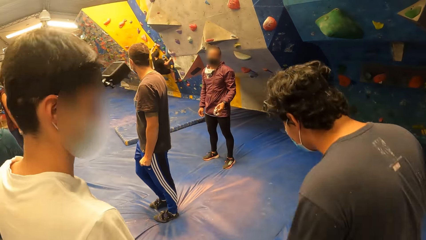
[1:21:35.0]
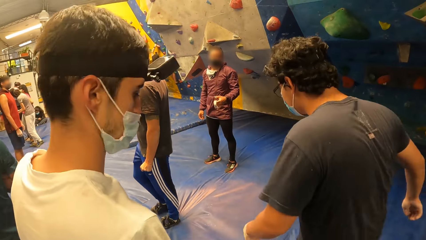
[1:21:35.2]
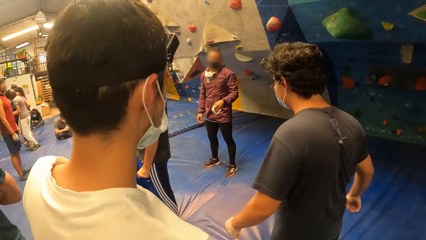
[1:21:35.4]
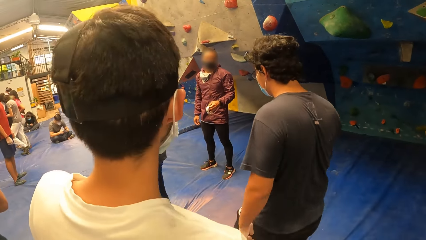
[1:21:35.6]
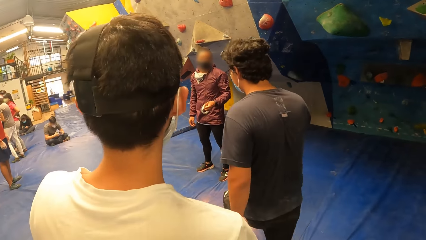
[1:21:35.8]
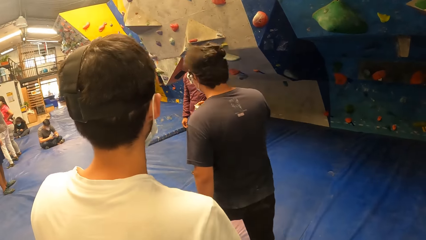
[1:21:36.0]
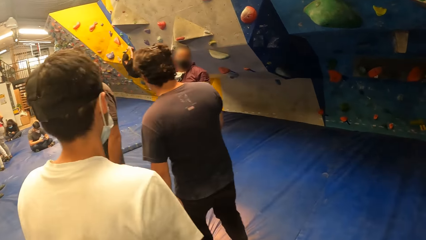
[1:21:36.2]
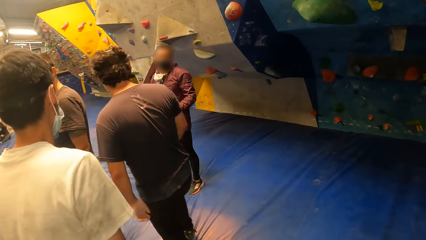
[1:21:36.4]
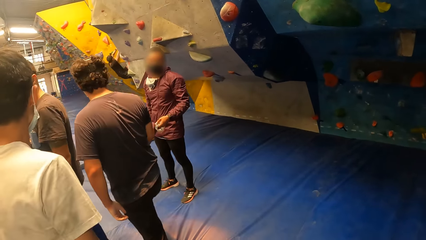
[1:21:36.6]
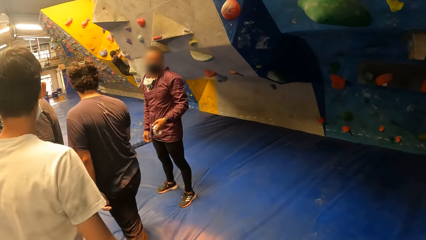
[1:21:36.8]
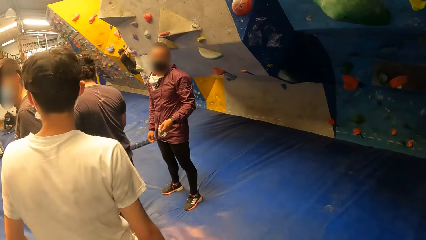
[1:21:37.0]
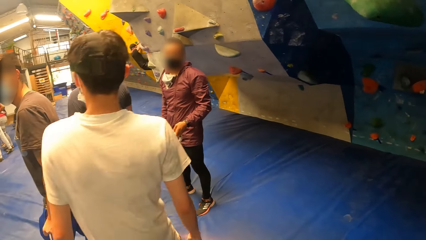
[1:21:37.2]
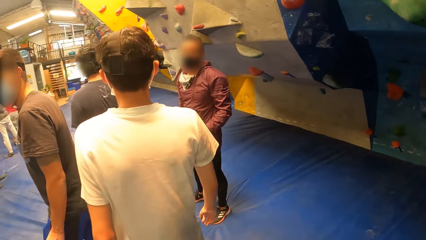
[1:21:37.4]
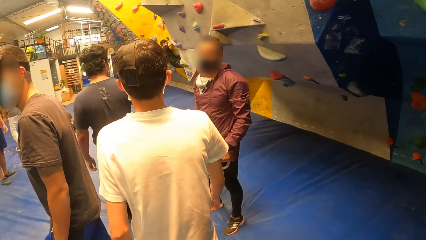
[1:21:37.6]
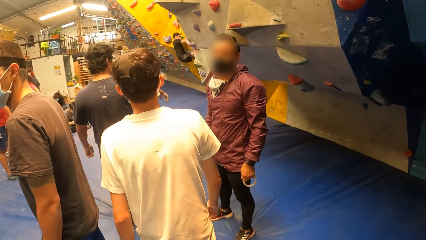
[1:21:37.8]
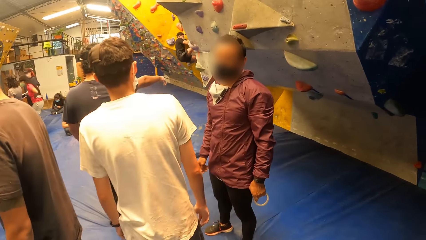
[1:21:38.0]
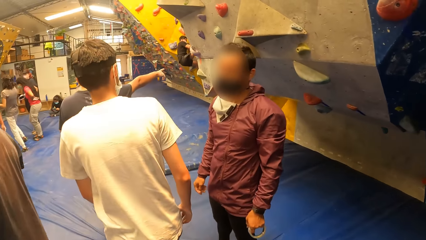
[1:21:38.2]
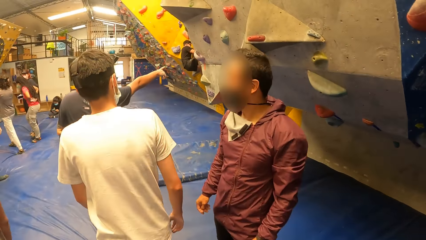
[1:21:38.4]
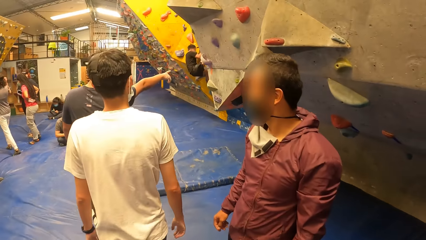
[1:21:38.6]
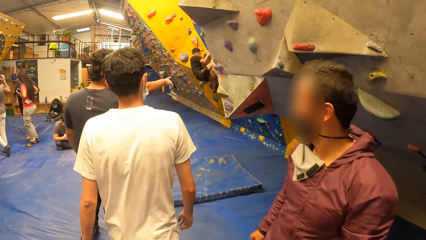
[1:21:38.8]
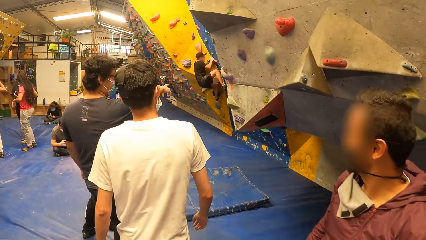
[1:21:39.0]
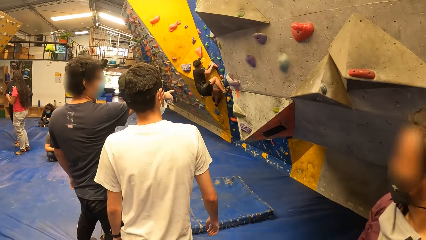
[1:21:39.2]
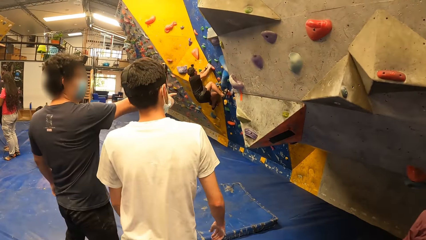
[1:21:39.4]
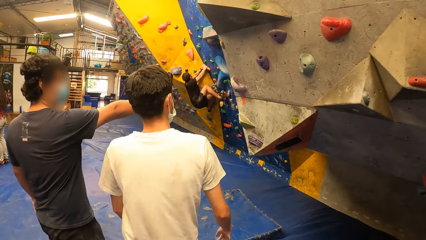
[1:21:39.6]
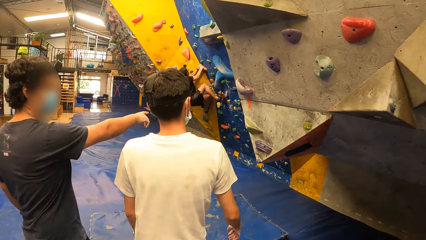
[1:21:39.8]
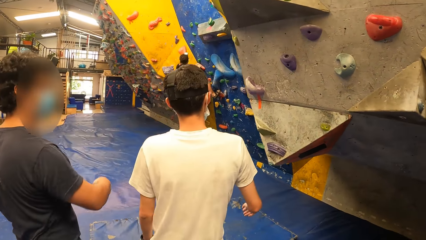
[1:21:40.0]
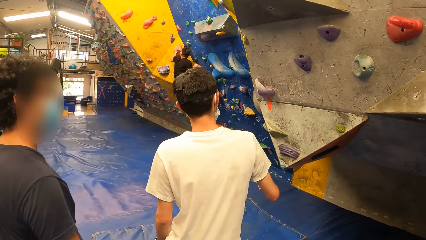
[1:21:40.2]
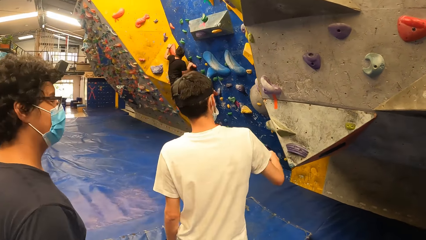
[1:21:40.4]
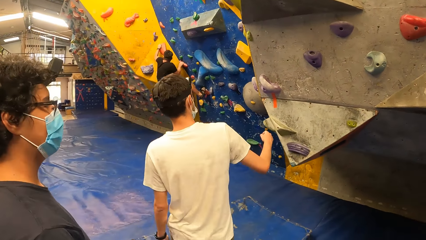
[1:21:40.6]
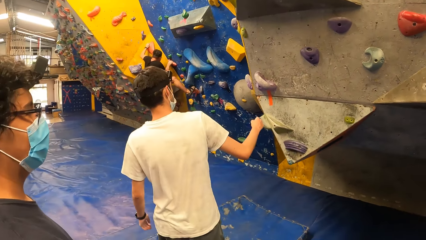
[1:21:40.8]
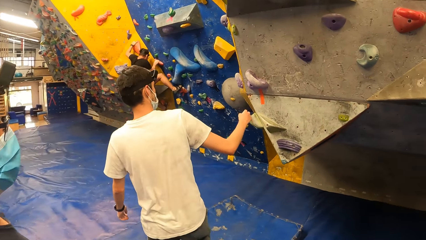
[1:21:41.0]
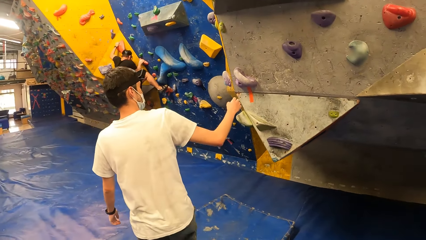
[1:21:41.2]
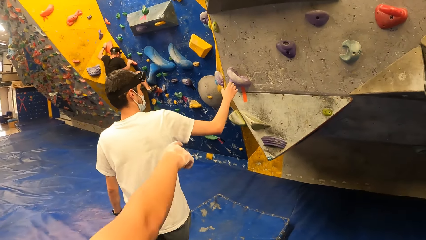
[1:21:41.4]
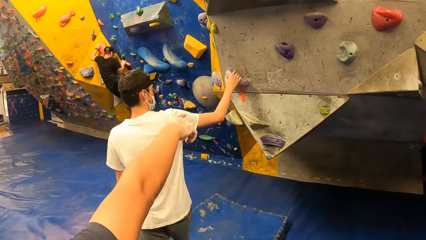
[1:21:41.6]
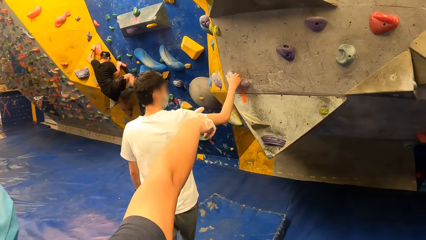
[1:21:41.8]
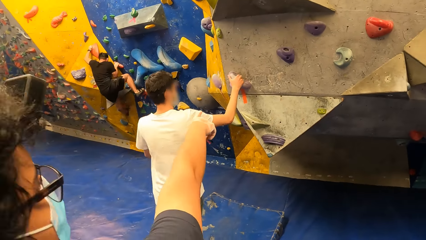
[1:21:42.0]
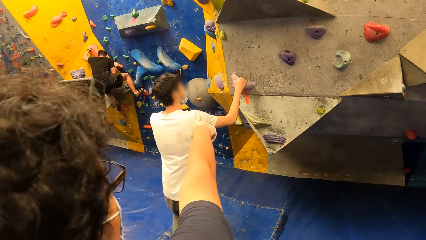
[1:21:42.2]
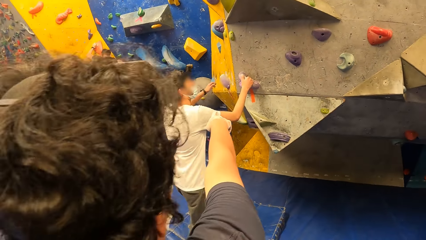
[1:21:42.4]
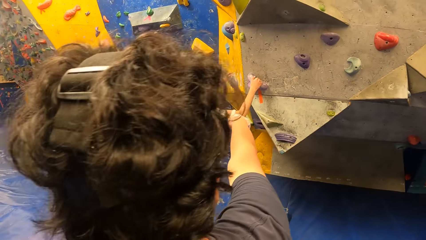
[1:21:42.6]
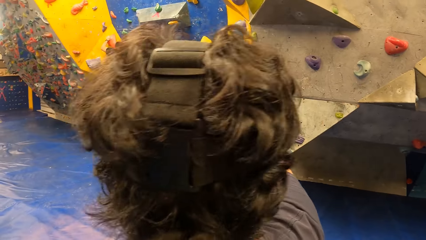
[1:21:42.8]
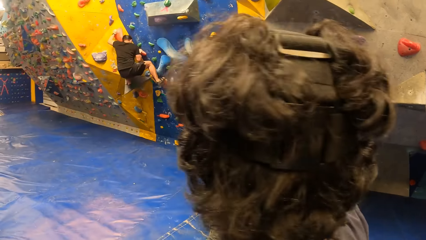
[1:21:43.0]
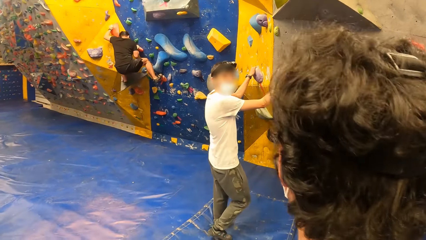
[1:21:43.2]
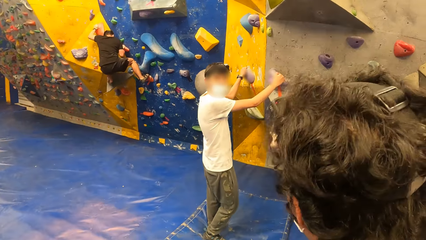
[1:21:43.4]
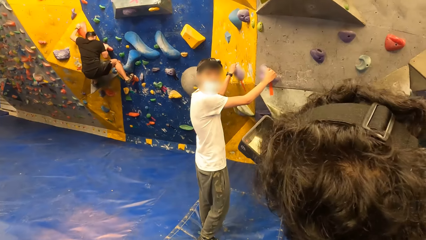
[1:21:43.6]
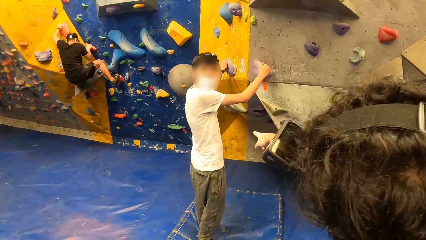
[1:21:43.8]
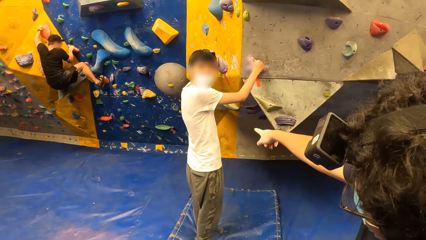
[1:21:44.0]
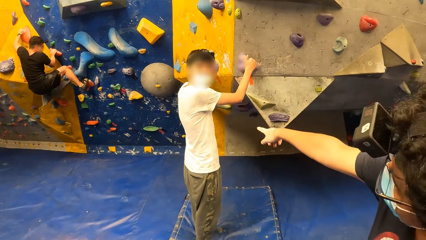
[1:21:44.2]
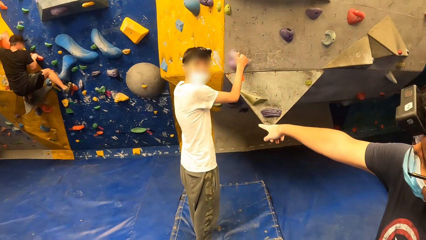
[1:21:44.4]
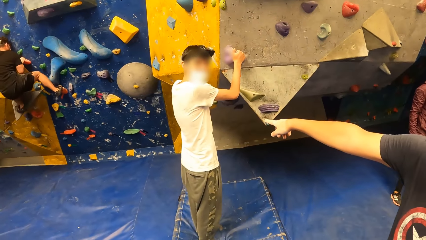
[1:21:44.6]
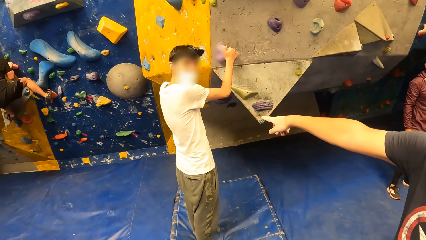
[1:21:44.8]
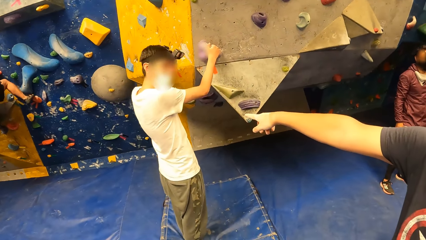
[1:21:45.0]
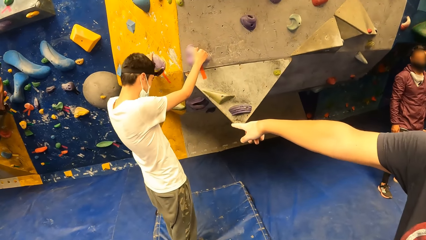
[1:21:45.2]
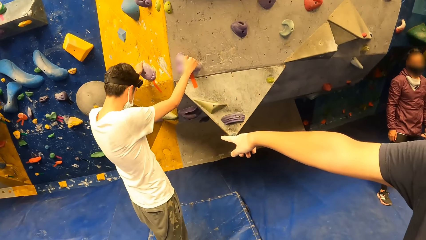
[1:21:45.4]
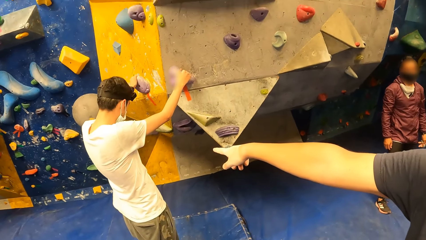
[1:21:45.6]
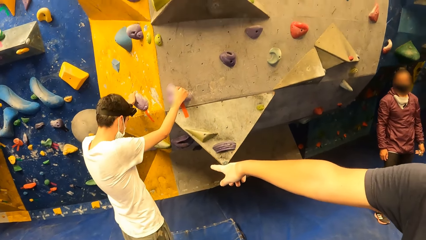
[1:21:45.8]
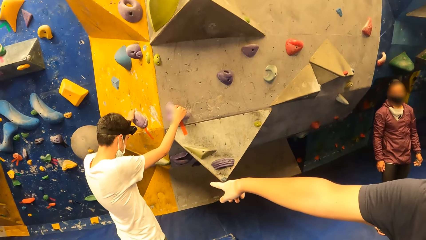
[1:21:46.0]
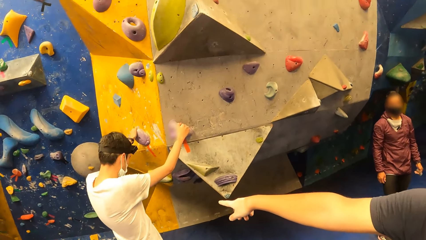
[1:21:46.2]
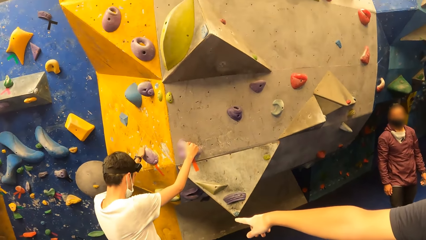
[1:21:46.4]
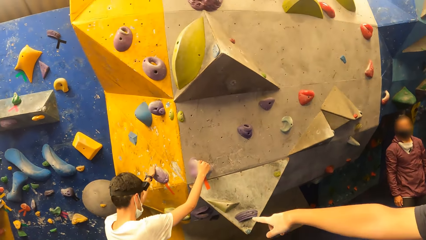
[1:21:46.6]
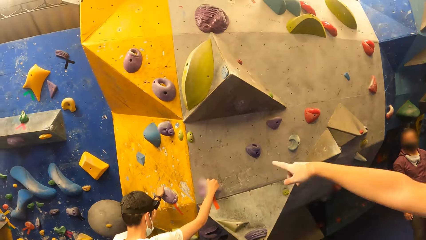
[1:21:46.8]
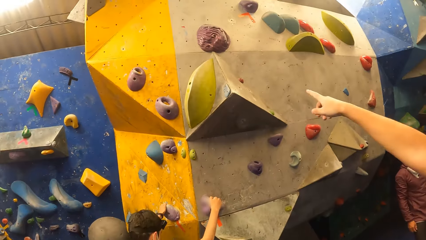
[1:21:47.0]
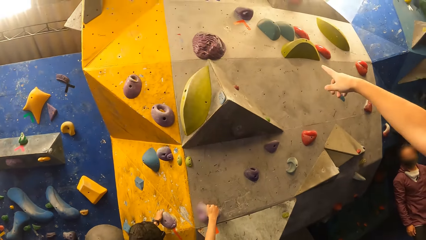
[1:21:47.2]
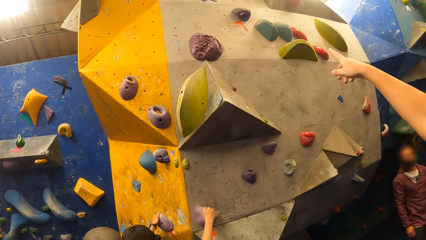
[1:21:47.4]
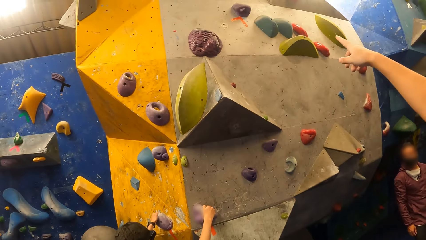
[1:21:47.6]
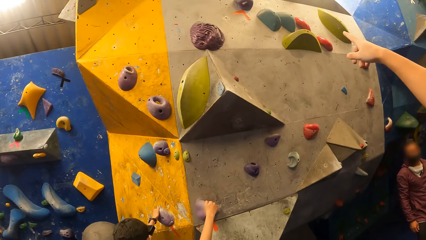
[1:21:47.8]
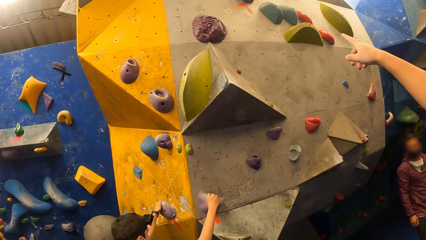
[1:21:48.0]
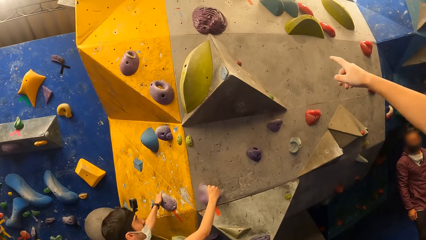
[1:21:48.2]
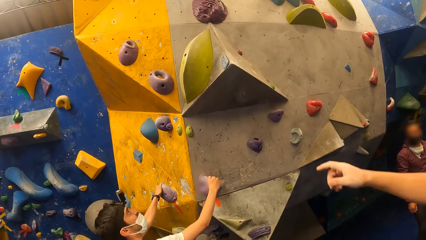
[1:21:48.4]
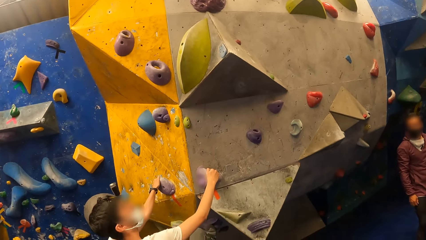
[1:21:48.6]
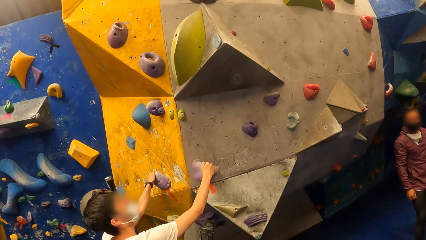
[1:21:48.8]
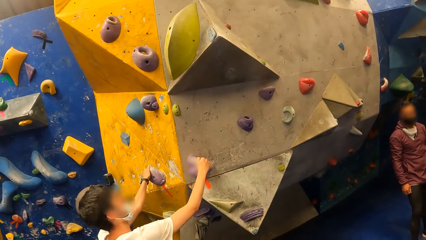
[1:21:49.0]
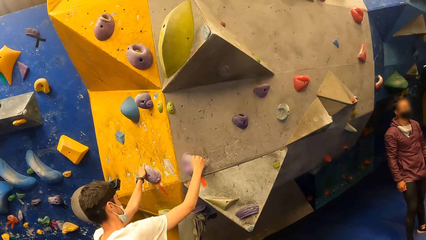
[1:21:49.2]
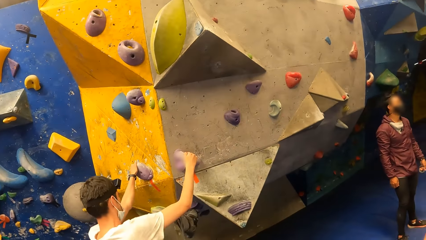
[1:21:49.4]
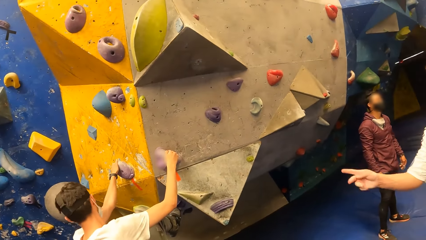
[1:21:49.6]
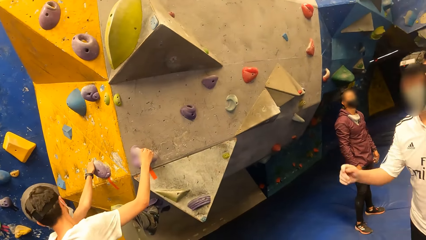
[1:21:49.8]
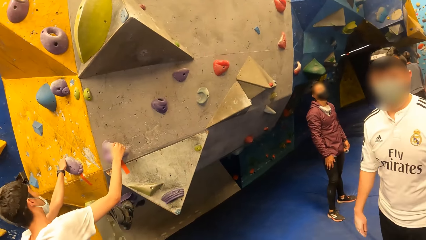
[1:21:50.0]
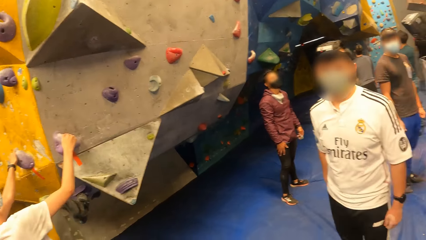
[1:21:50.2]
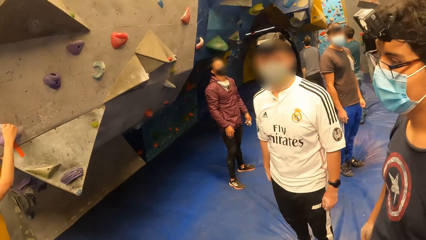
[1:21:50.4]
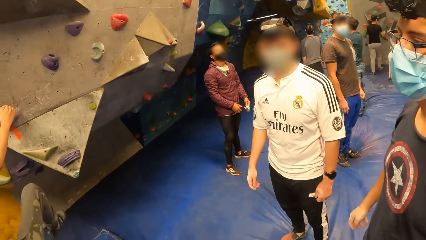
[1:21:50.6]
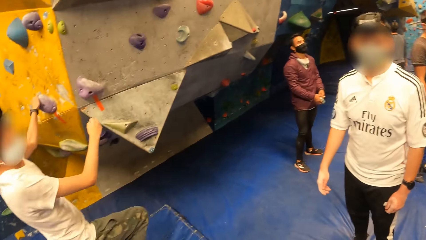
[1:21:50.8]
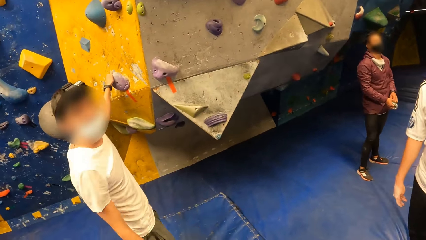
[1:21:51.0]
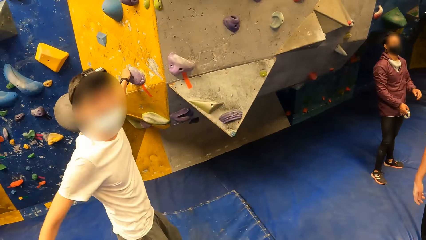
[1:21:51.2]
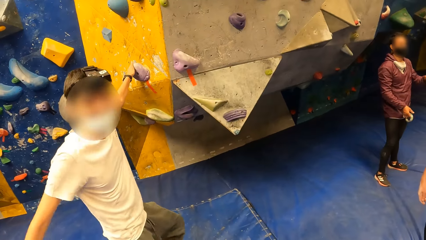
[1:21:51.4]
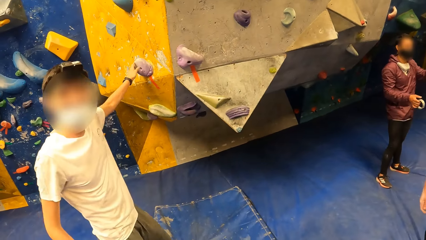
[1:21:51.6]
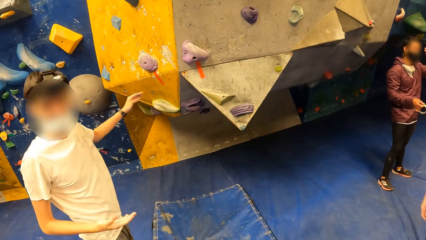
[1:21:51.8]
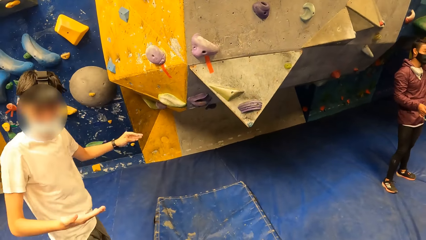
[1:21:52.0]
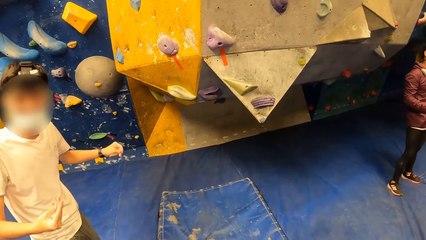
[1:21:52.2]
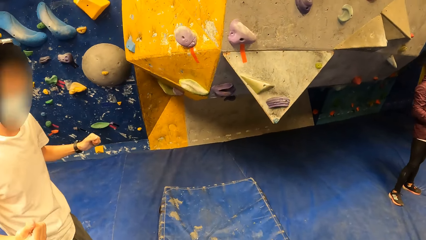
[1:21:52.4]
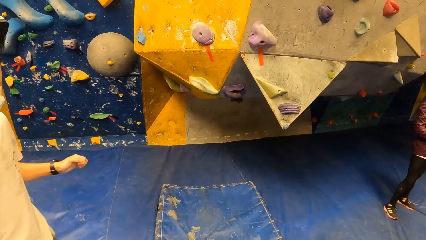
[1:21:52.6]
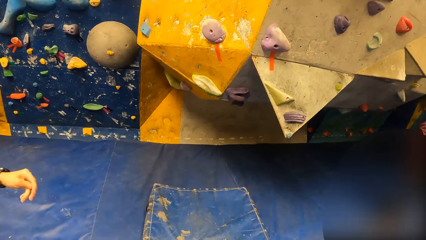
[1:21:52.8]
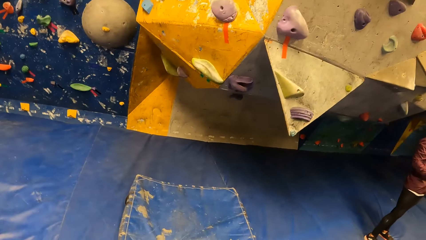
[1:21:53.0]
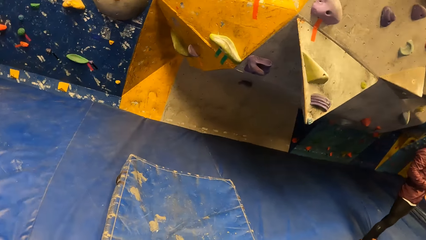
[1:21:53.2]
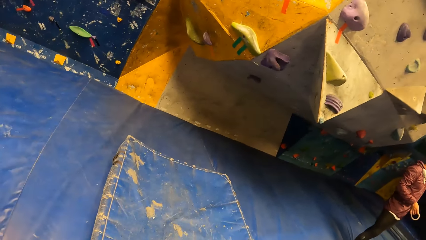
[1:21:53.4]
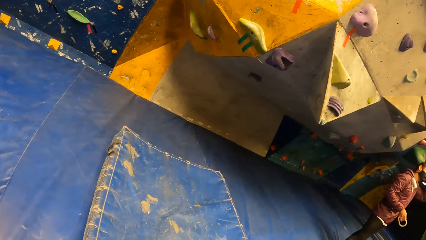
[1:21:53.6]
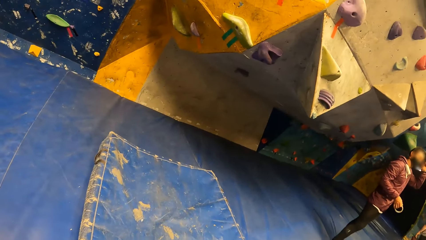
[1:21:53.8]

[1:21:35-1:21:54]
The camera wearer walks on the mat. They stand on the mat. A man holds a climbing hold with his hands. The camera wearer stares at the wall.
